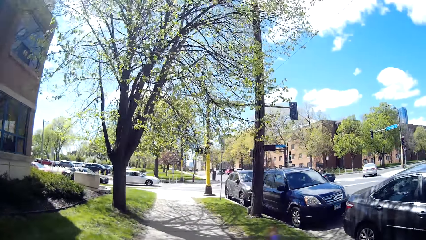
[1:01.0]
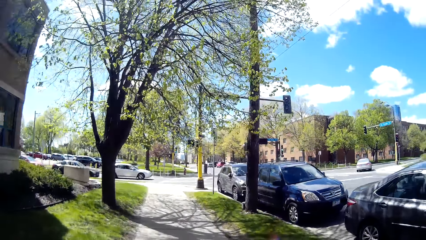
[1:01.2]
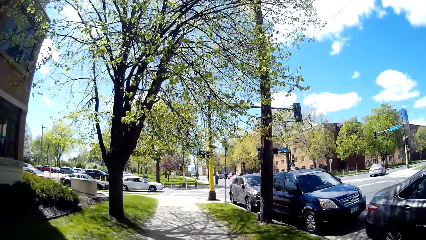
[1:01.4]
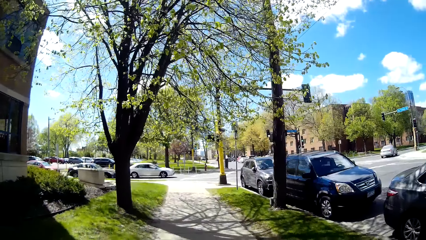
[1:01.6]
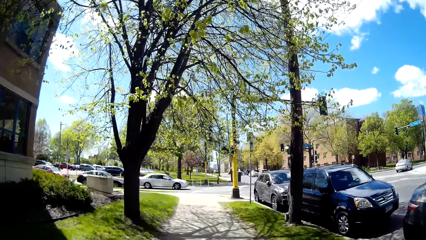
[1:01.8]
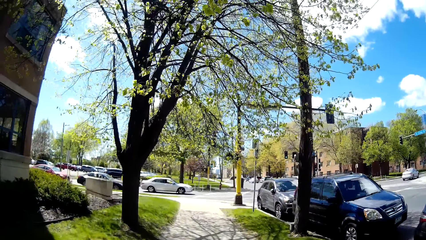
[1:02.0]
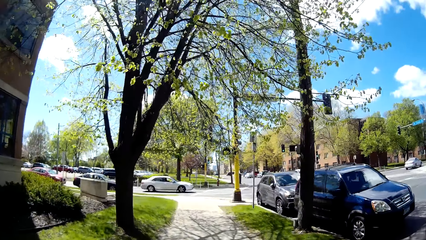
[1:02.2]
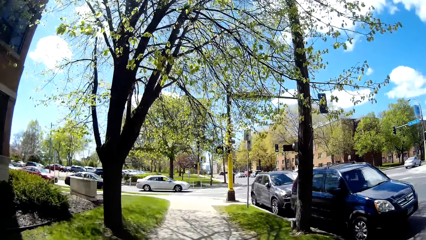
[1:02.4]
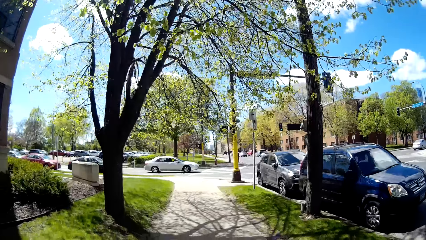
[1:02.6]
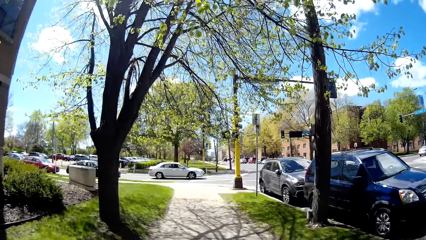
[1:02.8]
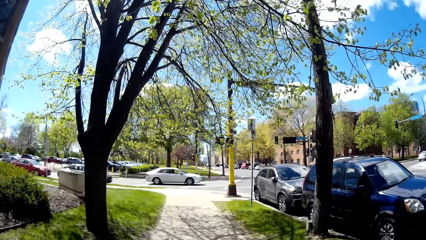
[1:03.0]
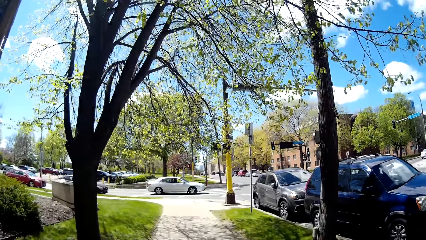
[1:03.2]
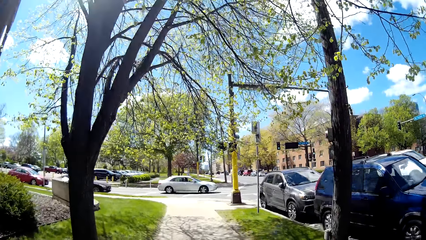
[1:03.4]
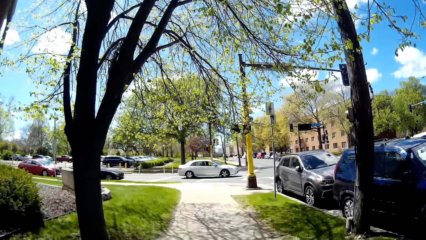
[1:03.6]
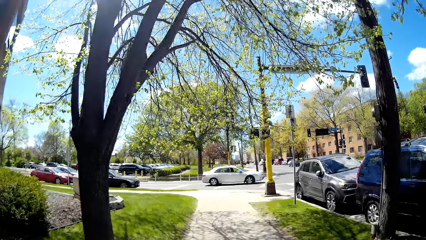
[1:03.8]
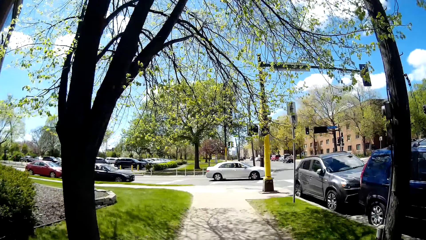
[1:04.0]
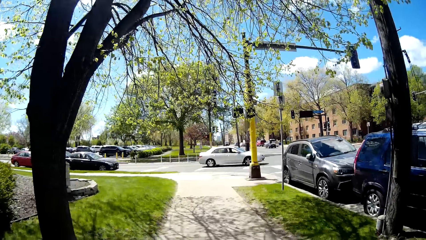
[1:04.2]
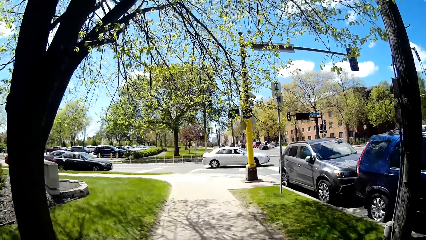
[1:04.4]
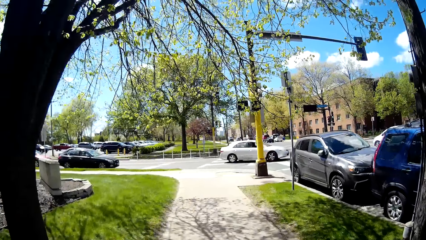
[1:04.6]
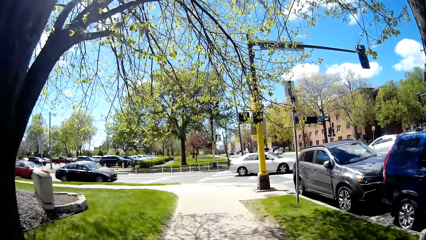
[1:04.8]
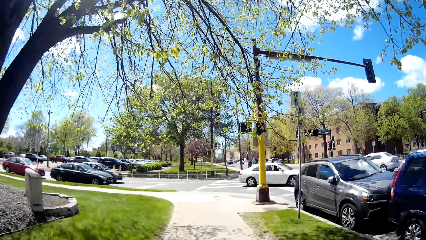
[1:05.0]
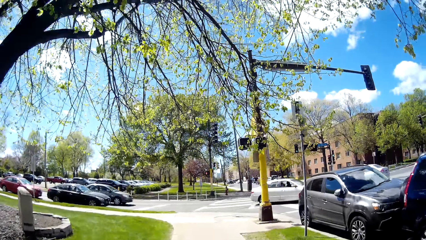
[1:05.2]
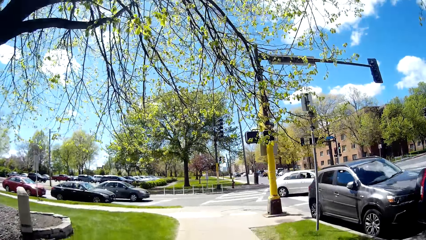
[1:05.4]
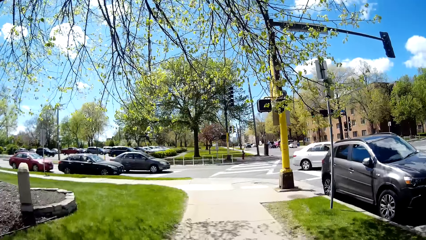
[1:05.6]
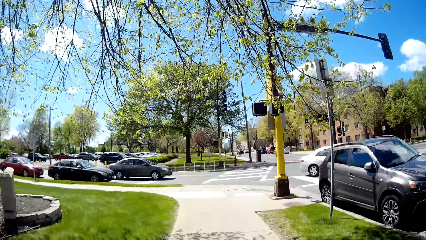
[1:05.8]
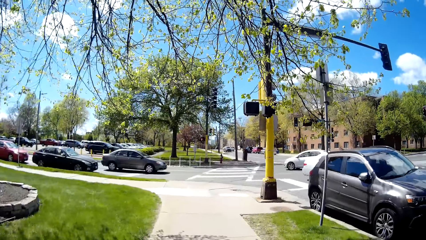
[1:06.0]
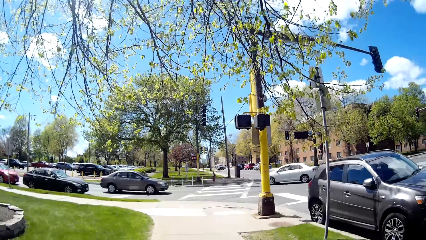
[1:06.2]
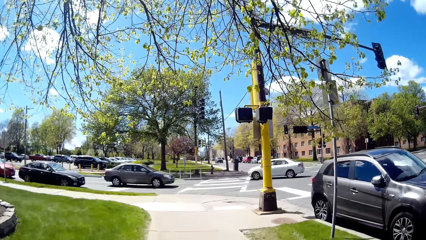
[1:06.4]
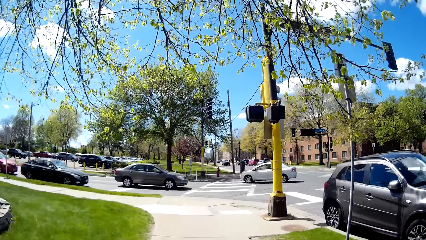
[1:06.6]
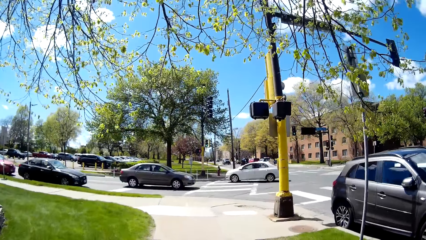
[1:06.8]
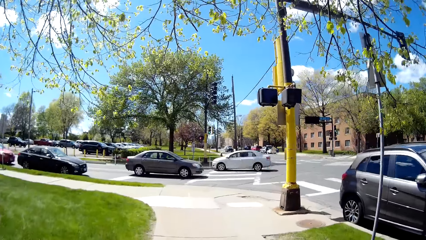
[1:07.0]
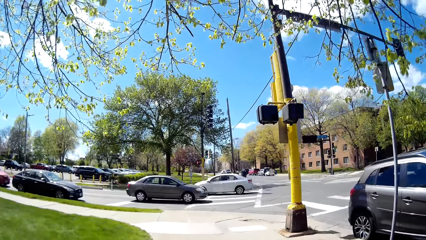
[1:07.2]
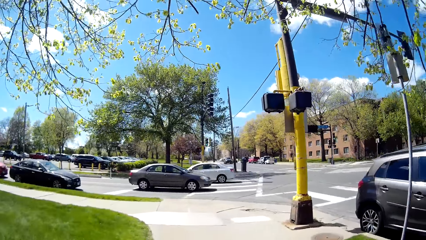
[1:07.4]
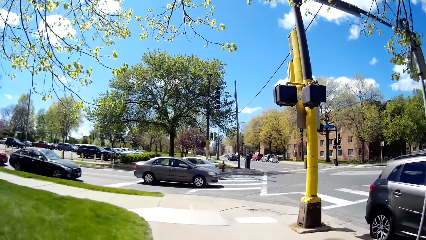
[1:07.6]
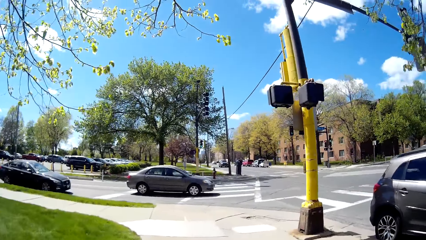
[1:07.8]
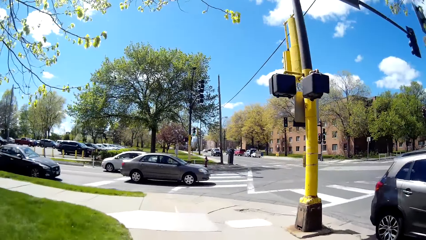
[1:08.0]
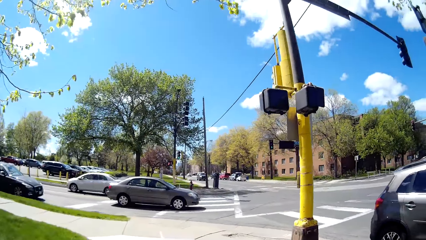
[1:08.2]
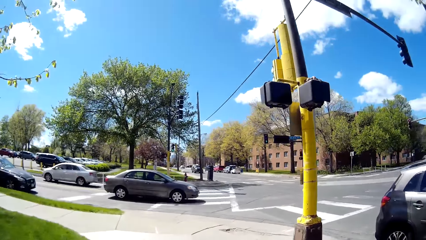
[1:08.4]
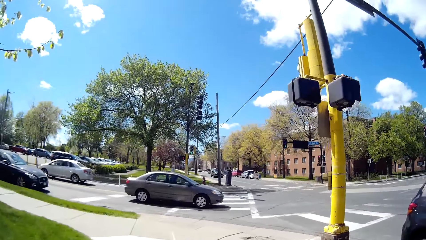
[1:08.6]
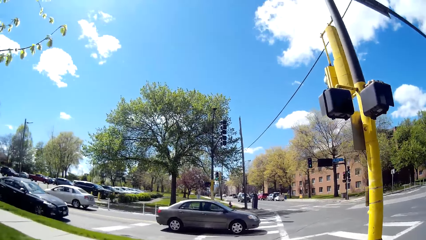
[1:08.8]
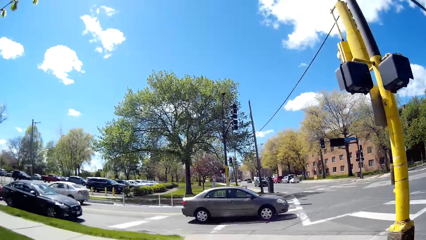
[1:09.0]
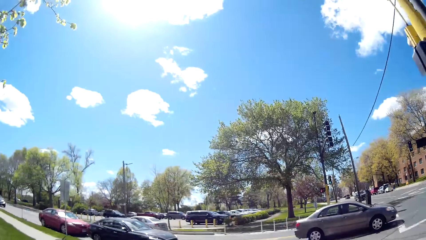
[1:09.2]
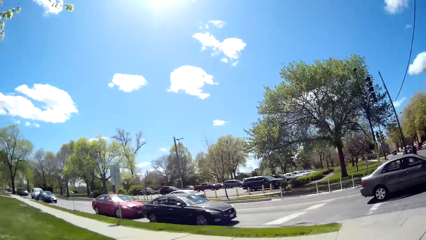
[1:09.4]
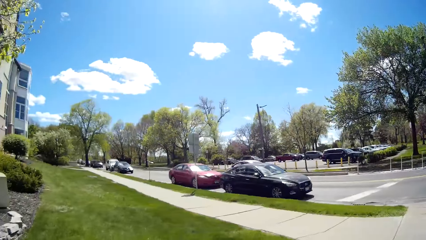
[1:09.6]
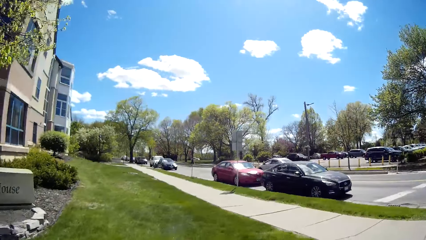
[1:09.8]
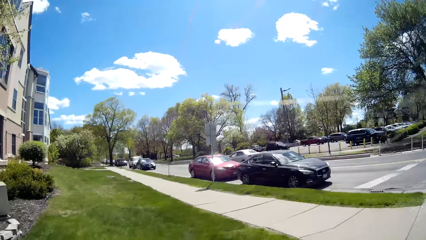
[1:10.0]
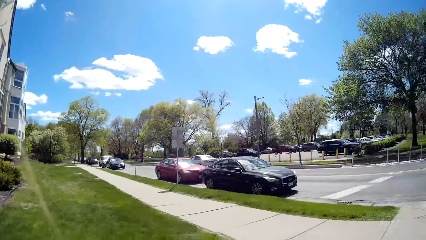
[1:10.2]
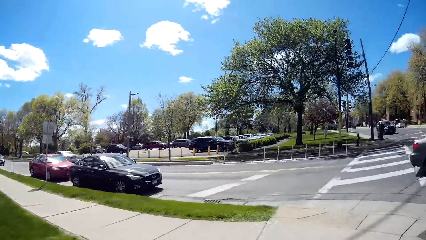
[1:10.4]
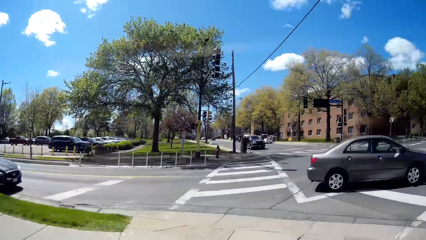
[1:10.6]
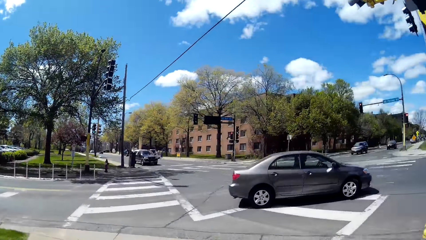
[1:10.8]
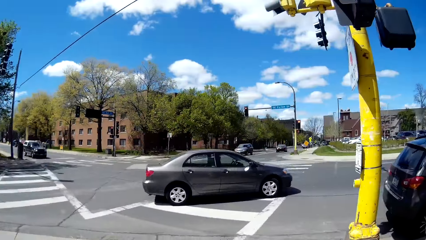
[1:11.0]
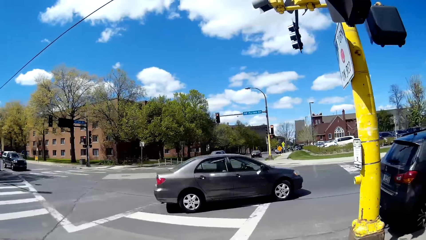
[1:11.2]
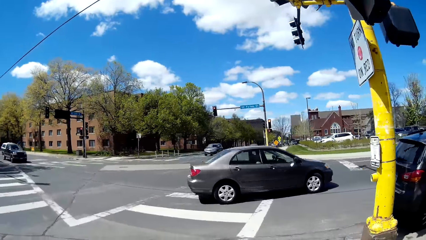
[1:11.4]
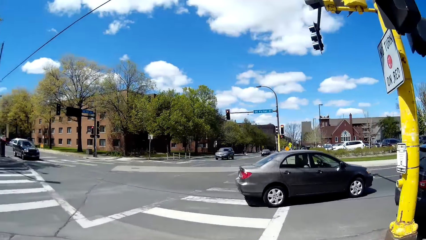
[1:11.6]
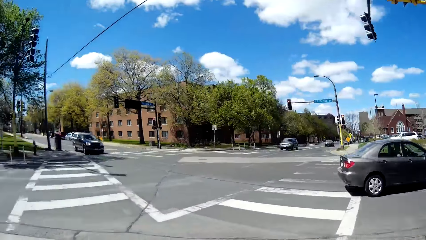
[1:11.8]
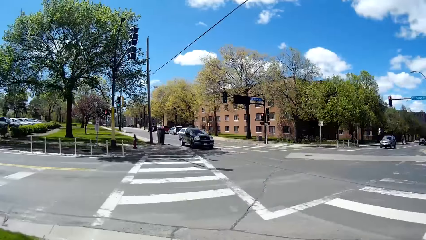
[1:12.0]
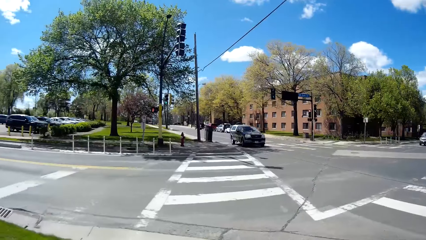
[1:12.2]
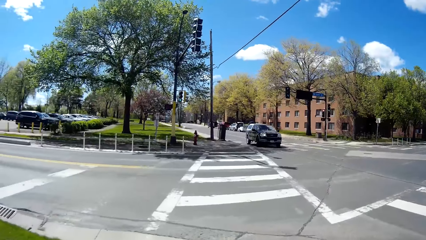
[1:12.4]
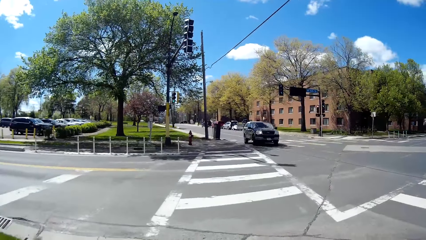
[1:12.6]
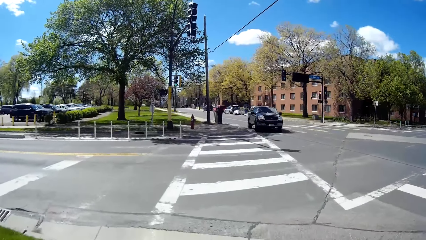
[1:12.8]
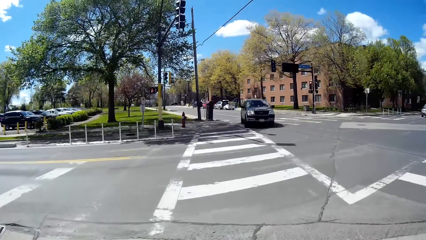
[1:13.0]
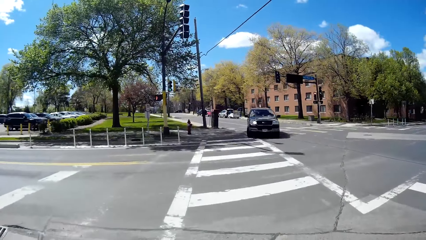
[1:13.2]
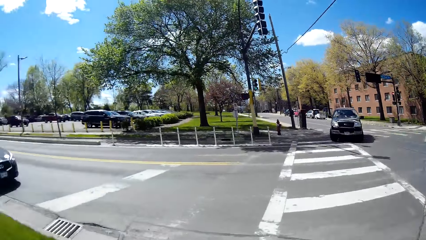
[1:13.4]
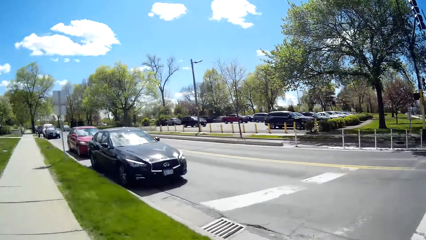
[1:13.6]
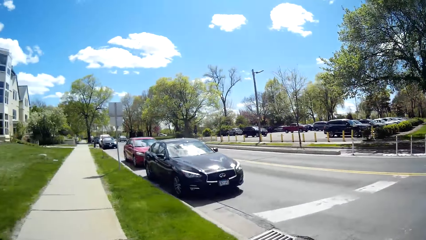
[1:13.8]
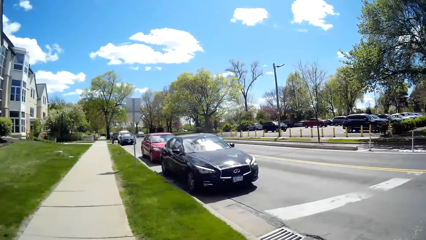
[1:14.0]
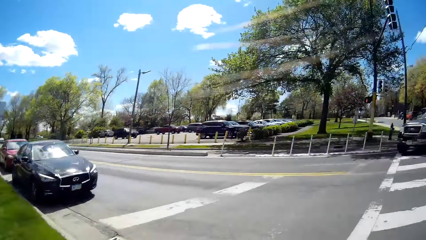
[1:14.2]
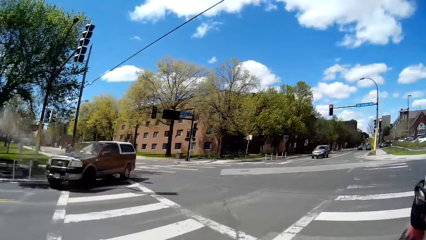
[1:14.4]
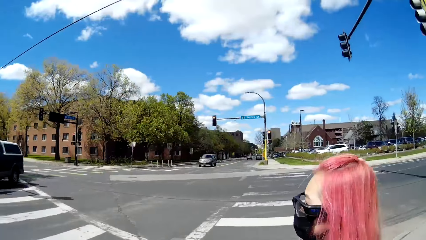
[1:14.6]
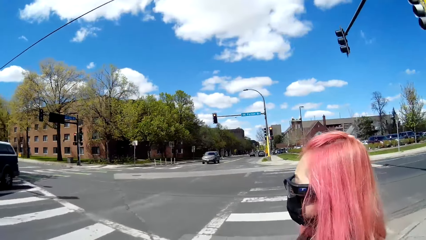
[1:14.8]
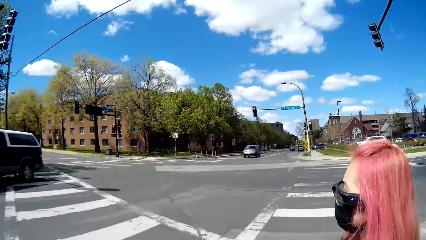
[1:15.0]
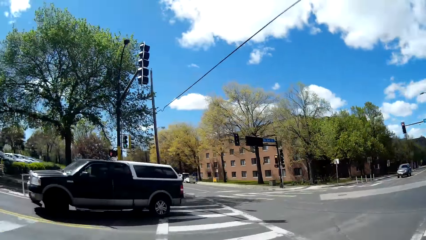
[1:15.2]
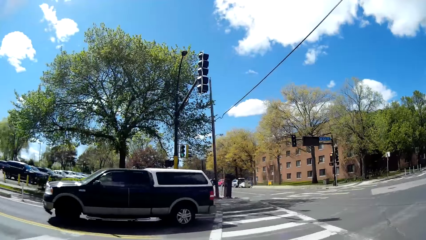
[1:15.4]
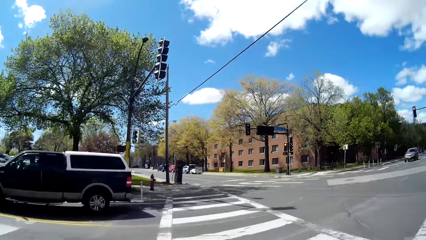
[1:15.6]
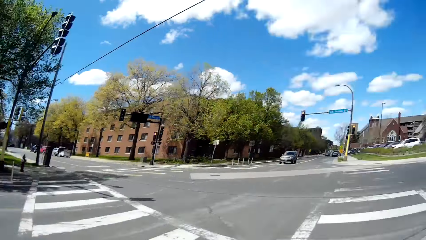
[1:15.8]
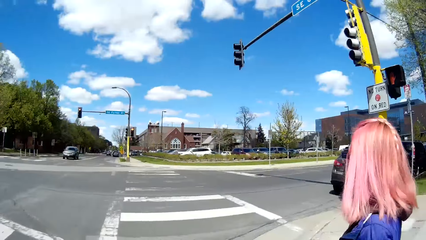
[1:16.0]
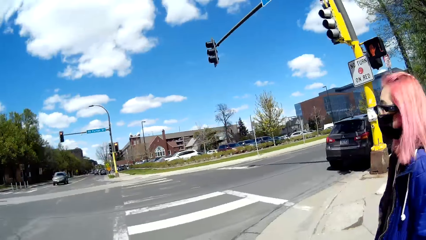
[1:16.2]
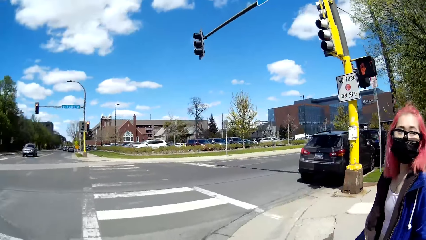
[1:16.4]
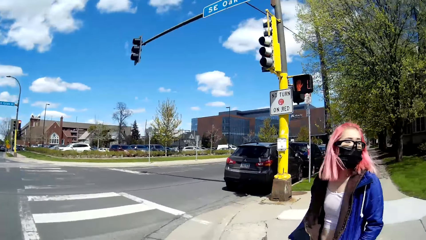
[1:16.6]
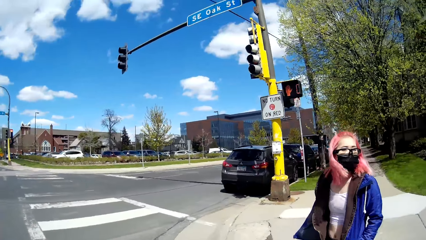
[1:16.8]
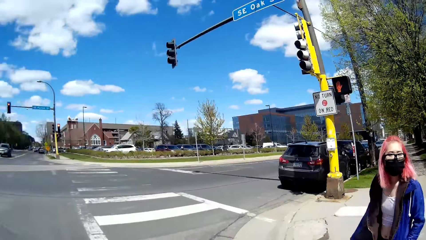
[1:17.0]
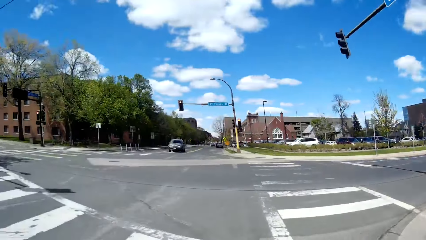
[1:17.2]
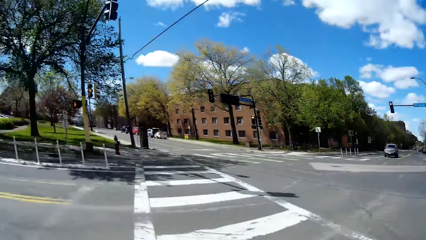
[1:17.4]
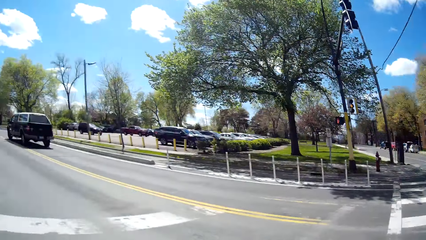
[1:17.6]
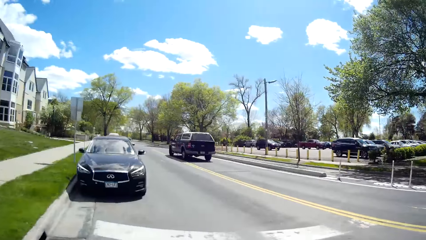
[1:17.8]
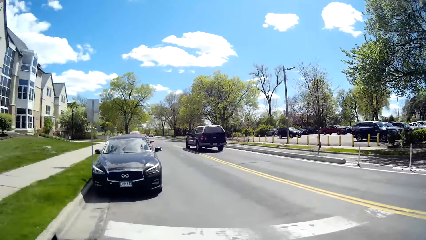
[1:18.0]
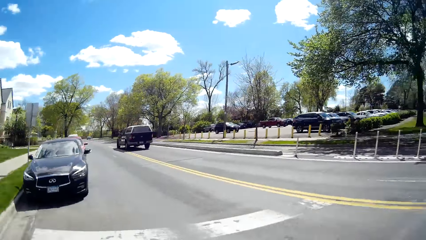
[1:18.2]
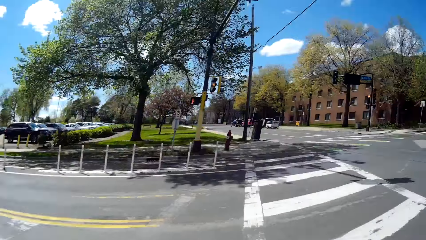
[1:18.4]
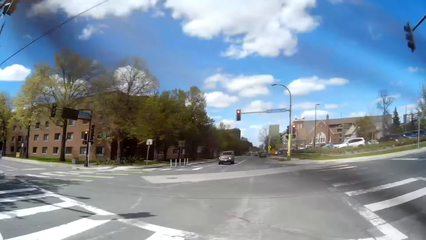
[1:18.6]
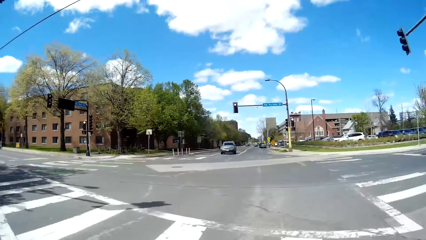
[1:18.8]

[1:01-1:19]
A white car drives past the camera wearer. A black car drives past the camera wearer. A white car drives past the camera wearer. The camera wearer looks around. The woman walks through a zebra crossing. A black car drives past the camera wearer. The camera wearer looks at the woman and speaks to the woman.
